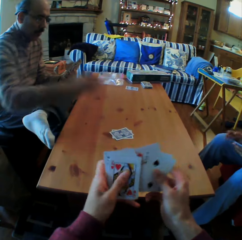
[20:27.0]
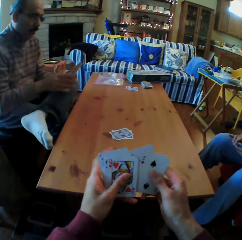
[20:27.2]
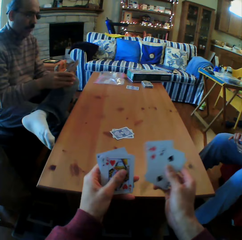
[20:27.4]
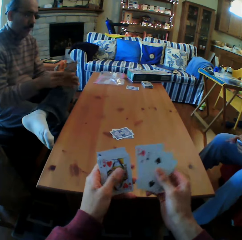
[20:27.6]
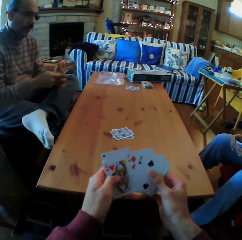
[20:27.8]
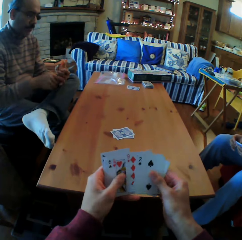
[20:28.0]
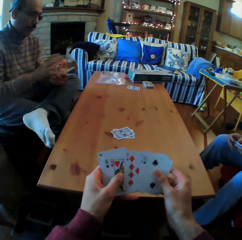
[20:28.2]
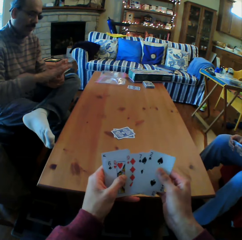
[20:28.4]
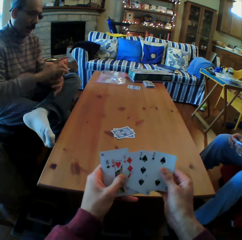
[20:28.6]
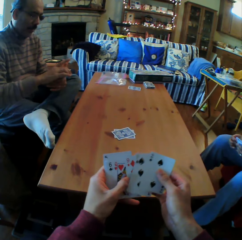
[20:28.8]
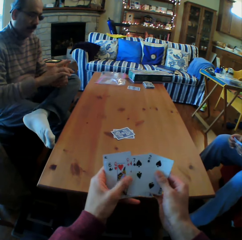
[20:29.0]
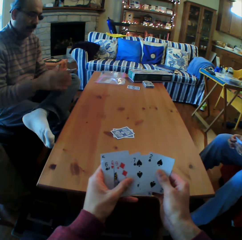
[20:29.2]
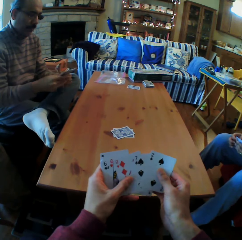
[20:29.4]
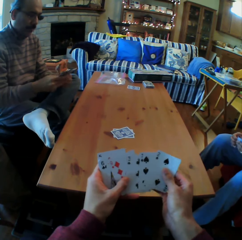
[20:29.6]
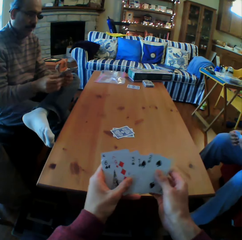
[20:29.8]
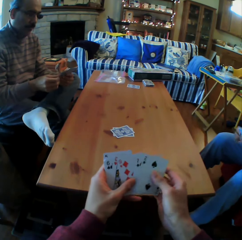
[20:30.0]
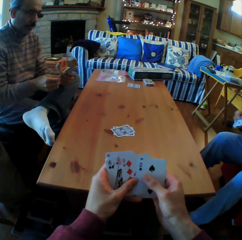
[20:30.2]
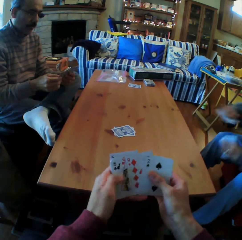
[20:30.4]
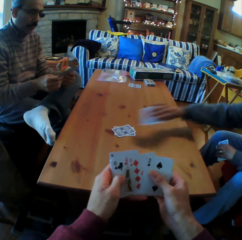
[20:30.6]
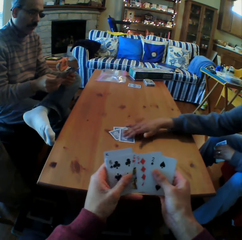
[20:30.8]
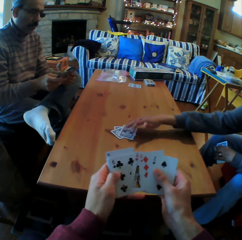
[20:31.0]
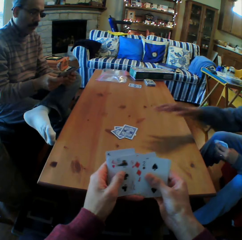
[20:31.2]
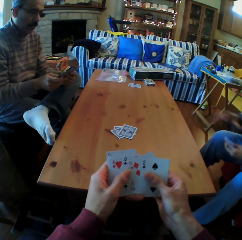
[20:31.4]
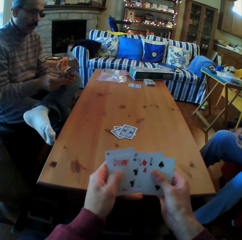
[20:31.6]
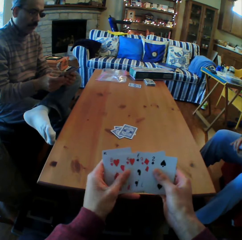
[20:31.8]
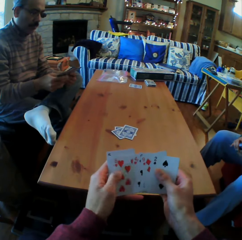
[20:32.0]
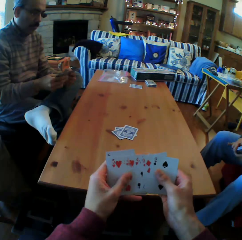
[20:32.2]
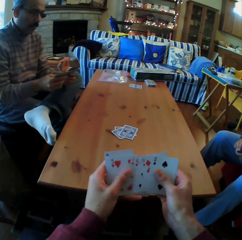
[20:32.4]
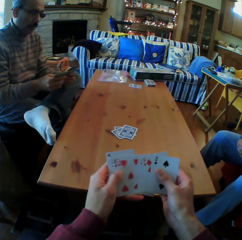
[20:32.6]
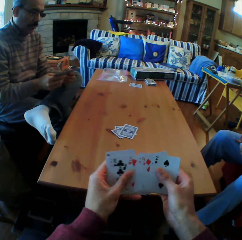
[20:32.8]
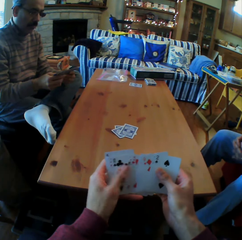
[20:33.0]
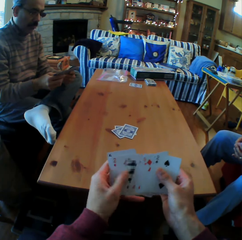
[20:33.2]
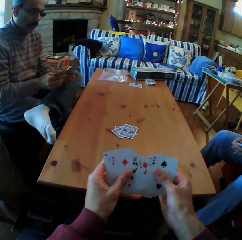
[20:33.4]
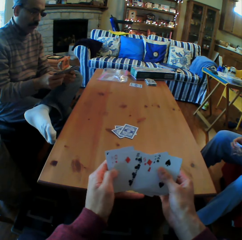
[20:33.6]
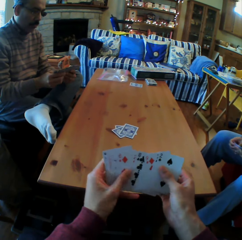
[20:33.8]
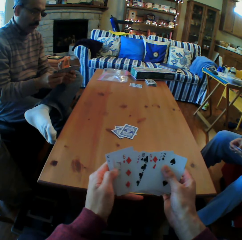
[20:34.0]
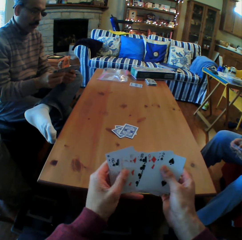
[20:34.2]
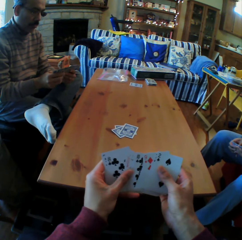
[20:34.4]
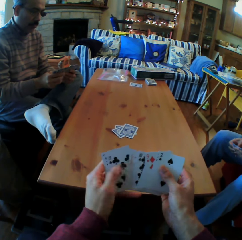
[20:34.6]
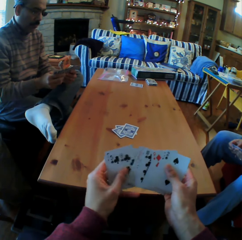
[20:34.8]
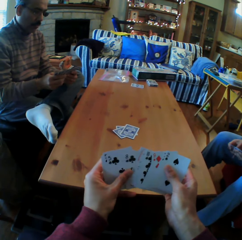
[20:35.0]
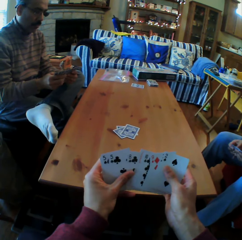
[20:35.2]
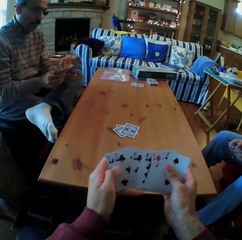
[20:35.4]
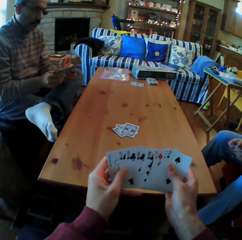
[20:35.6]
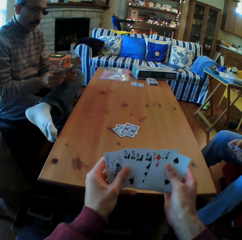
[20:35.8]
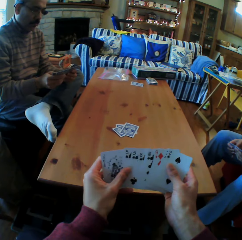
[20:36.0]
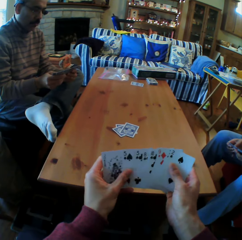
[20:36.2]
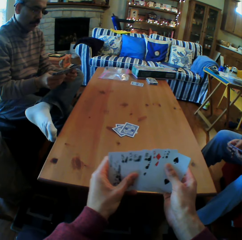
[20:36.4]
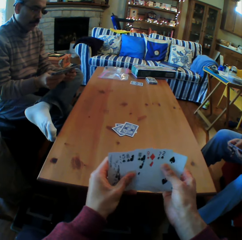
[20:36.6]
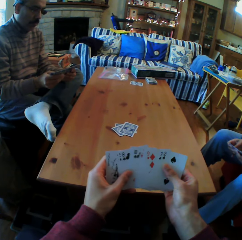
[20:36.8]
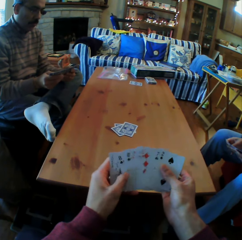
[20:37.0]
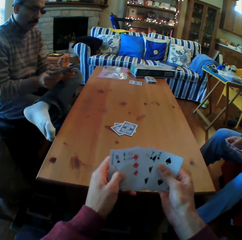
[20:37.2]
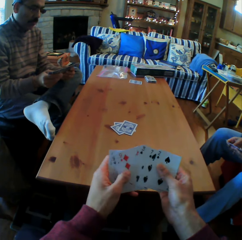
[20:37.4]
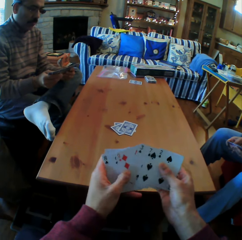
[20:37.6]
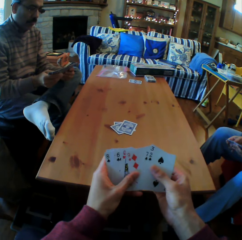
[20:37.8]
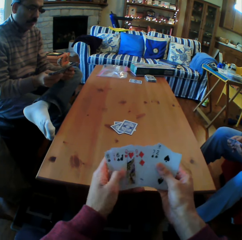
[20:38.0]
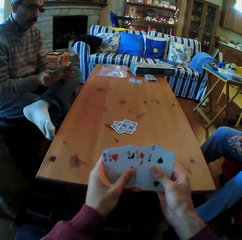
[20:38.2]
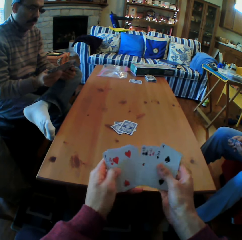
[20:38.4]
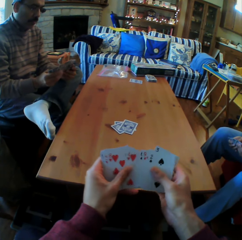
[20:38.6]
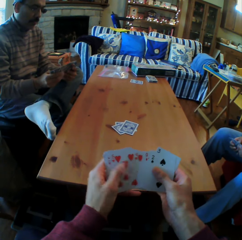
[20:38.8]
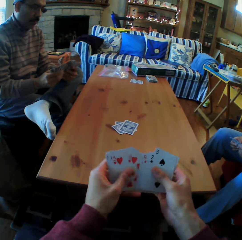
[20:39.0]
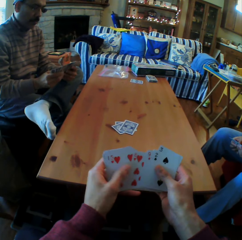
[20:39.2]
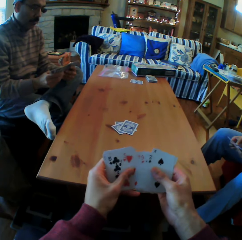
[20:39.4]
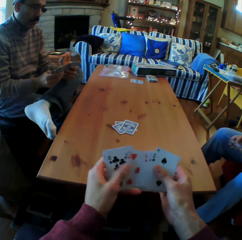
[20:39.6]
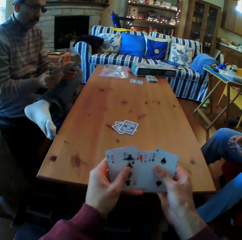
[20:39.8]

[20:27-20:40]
A man puts the card on the table. The camera wearer moves the cards on the table. A woman puts the cards on the table. The man puts the card on the table. The camera wearer moves the cards on the table. They shuffle the cards.

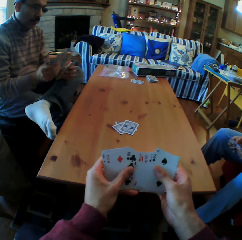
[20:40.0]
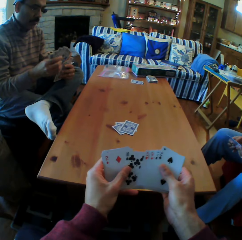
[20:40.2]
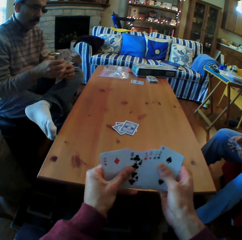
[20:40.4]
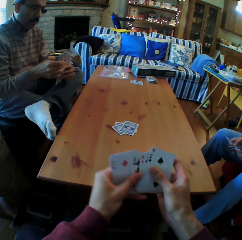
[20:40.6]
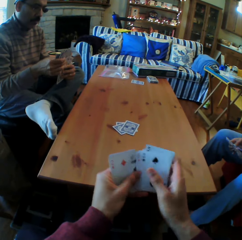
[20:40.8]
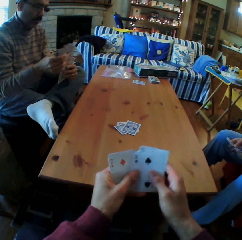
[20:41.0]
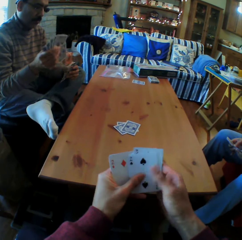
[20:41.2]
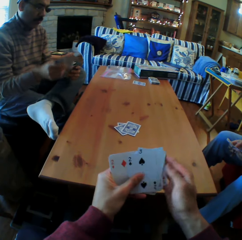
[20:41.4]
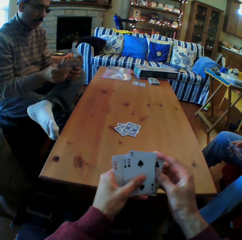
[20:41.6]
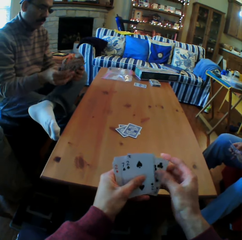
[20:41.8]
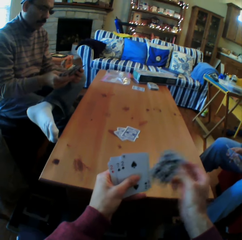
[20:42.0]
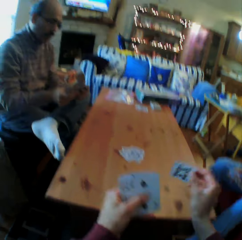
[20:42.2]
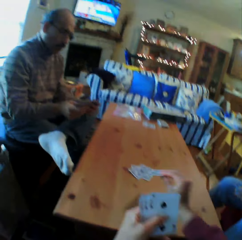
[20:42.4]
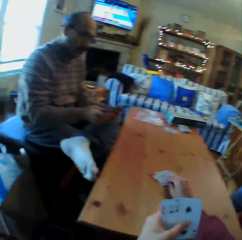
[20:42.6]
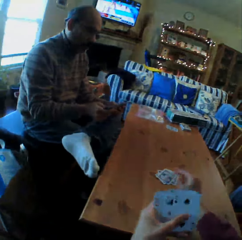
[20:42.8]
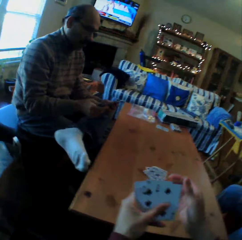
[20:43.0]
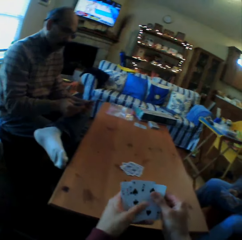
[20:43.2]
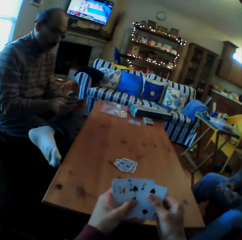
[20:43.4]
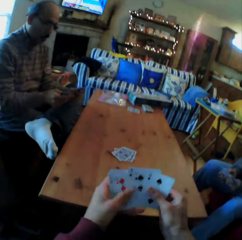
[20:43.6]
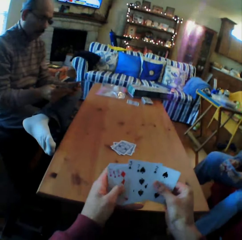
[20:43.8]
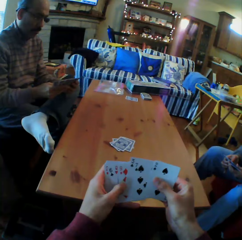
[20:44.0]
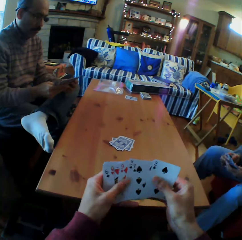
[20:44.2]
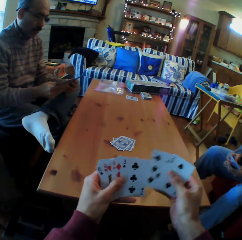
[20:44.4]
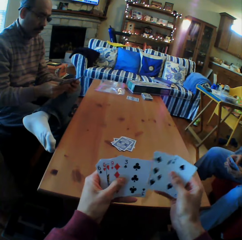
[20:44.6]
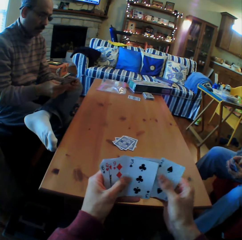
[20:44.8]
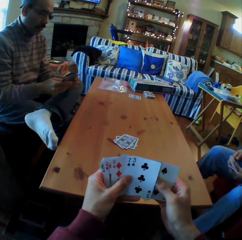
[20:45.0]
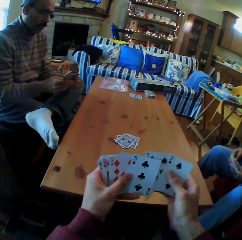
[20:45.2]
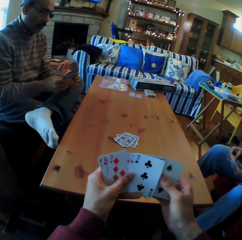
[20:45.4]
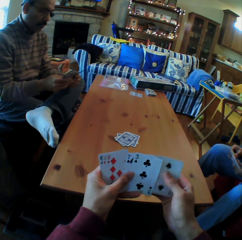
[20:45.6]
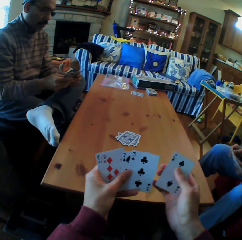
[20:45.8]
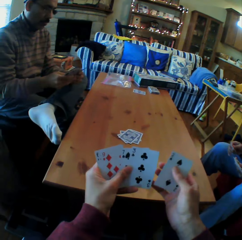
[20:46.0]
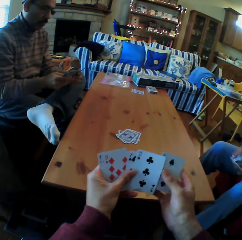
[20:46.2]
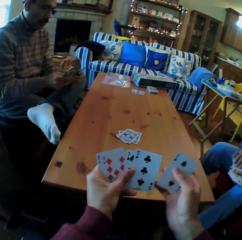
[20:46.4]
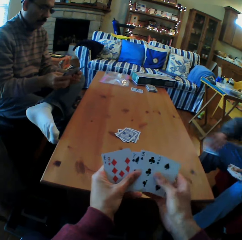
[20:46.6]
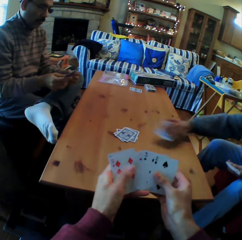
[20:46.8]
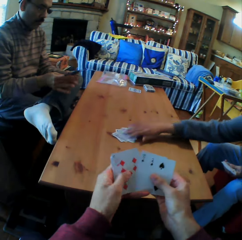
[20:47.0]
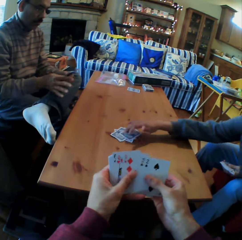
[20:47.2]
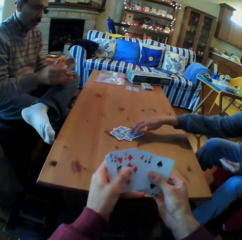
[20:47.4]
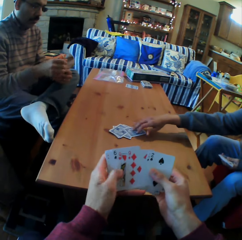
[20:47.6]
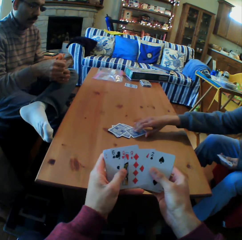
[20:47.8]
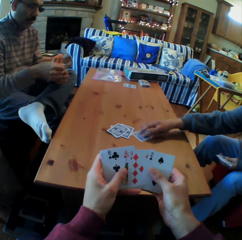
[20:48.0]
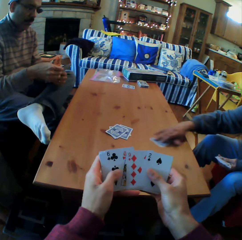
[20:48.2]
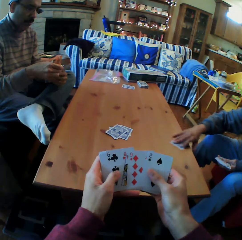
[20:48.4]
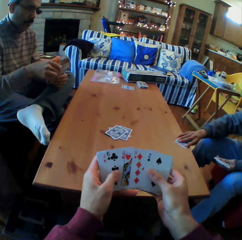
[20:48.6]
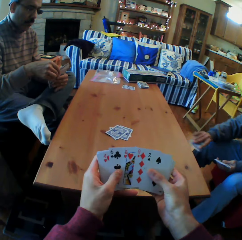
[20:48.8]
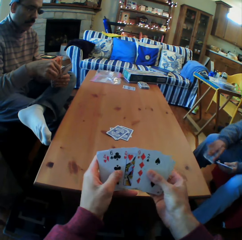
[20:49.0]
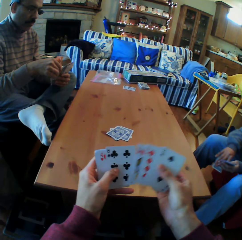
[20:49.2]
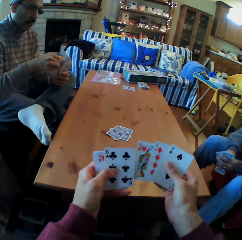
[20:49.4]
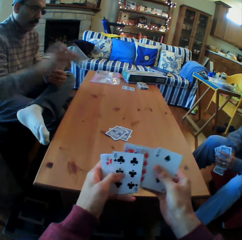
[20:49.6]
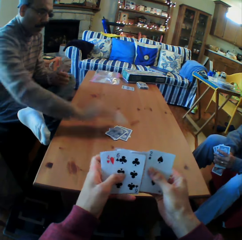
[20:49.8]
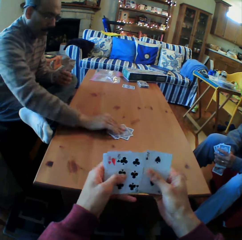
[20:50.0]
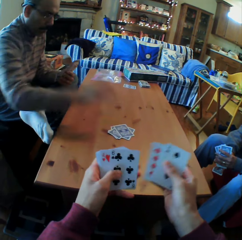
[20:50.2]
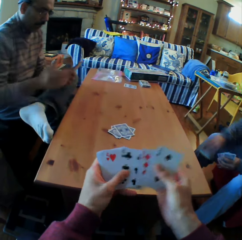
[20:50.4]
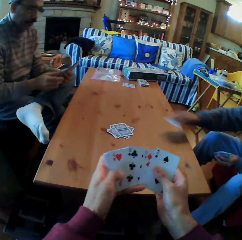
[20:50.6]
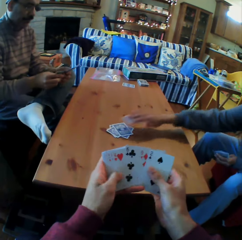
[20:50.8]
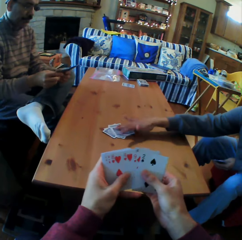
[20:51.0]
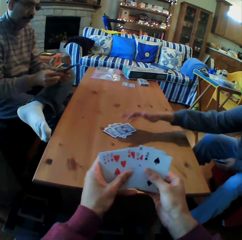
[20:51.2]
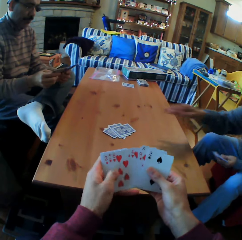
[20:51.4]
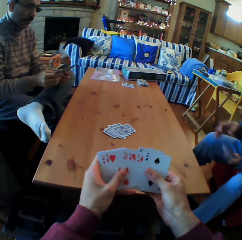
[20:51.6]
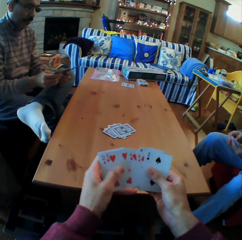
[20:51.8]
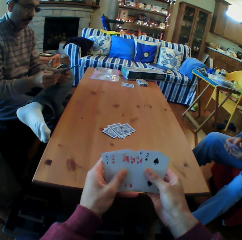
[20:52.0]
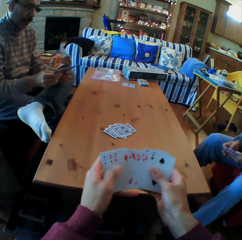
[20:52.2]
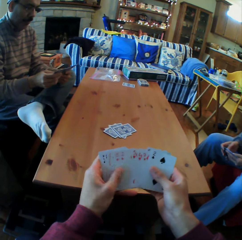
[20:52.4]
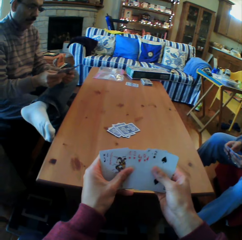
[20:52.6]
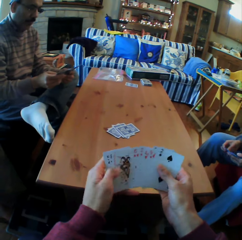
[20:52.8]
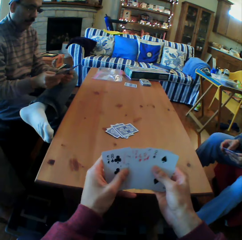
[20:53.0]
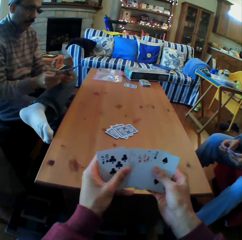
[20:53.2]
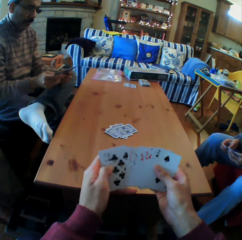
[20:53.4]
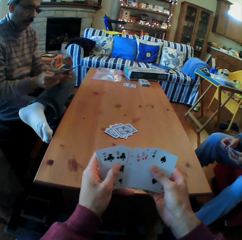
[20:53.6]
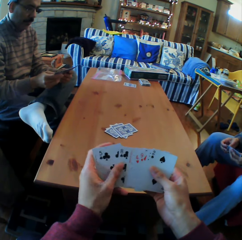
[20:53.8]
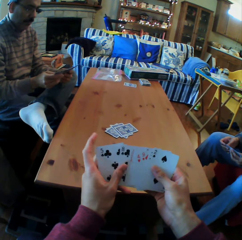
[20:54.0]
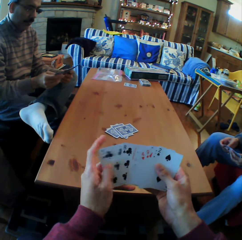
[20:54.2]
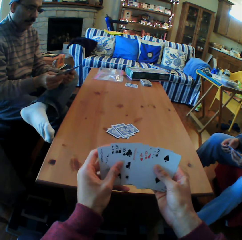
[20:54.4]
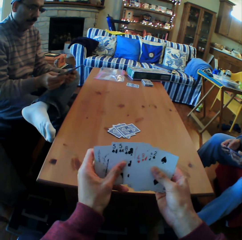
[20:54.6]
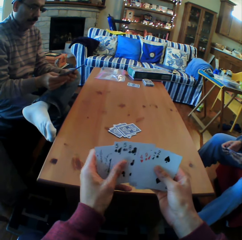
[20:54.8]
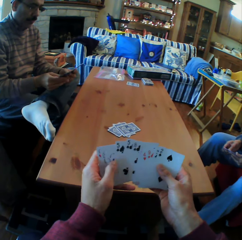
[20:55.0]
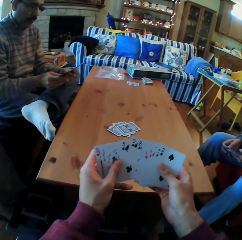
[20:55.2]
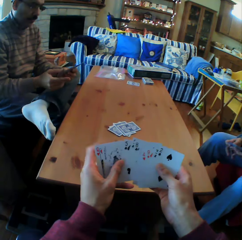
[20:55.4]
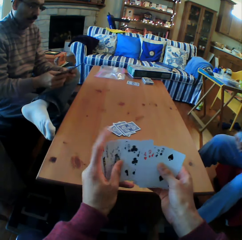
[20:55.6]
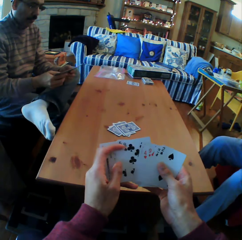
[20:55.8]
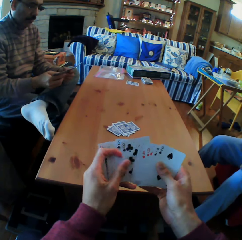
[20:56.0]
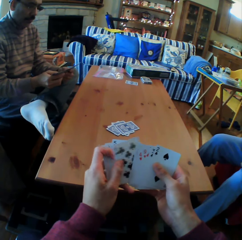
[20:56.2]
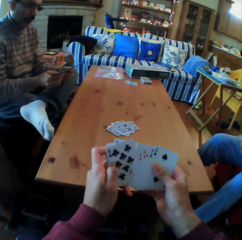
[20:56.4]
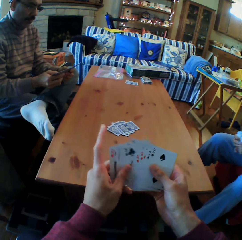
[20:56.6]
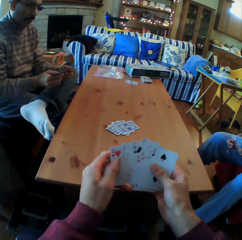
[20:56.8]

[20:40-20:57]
The camera wearer puts the card on the table. A woman puts a card on the table and picks a card. A man puts a card on the table. The woman puts a card on the table. The camera wearer looks at the cards on his hands.
